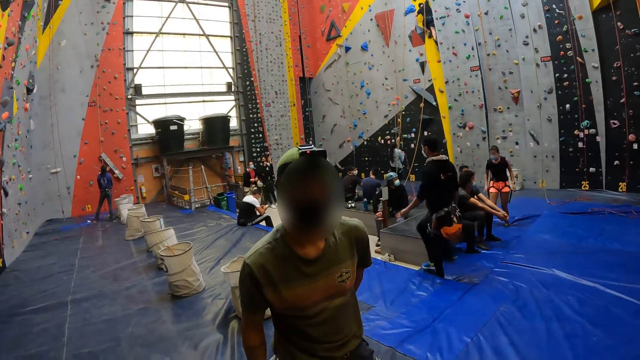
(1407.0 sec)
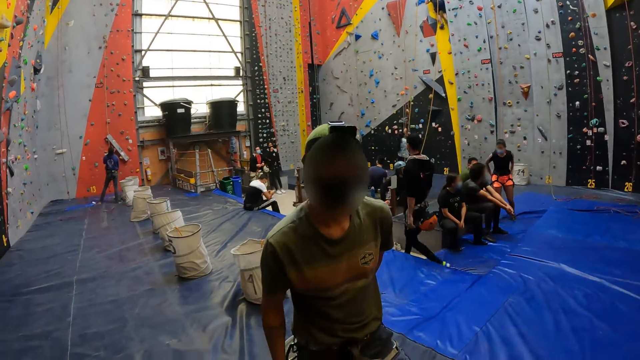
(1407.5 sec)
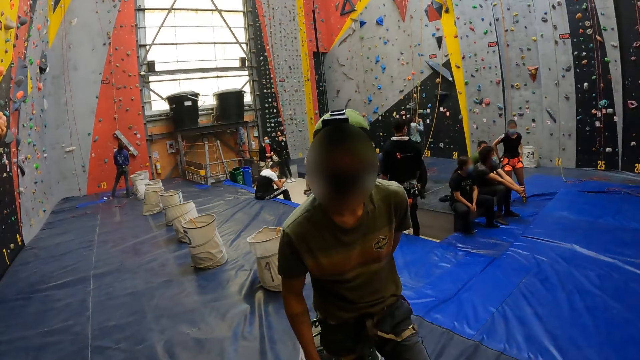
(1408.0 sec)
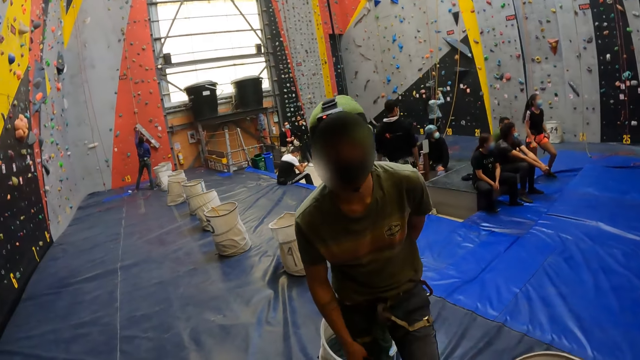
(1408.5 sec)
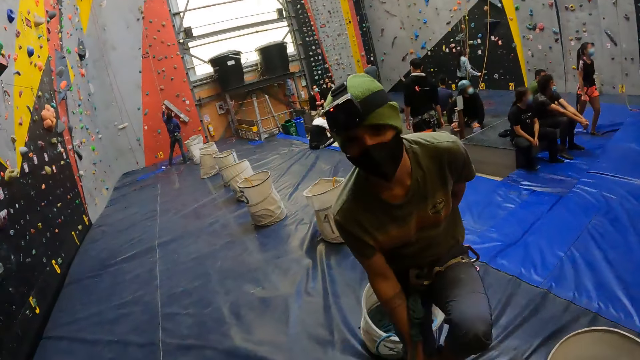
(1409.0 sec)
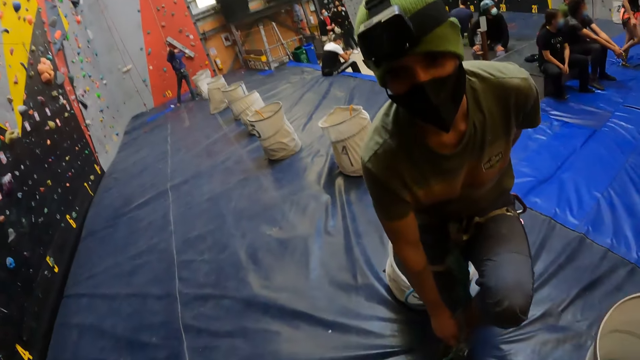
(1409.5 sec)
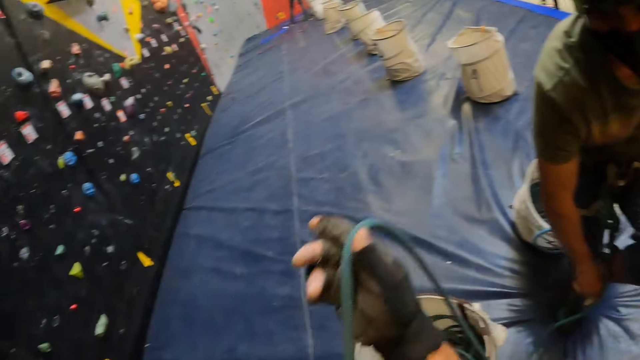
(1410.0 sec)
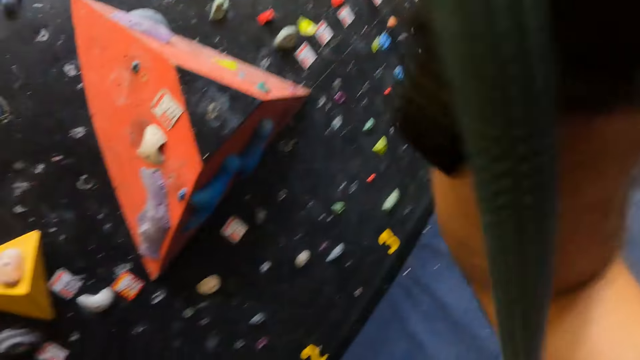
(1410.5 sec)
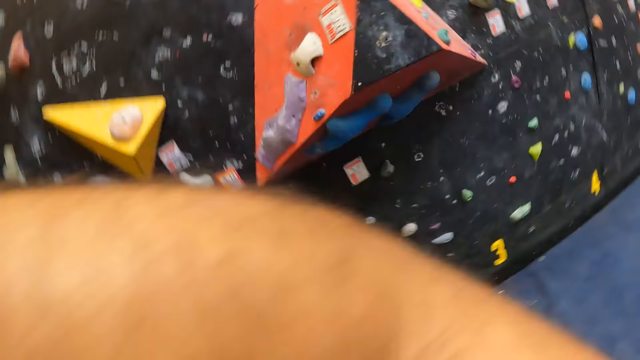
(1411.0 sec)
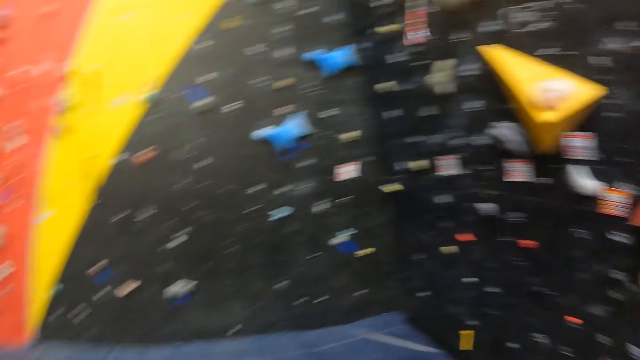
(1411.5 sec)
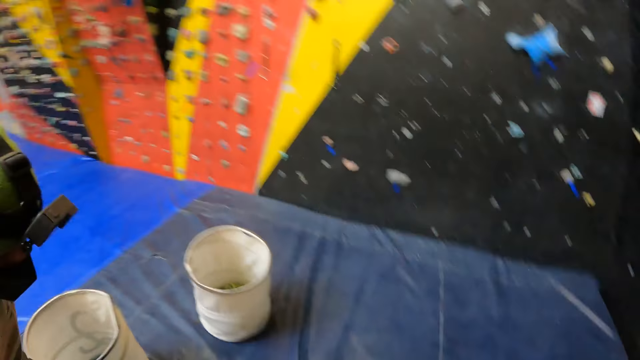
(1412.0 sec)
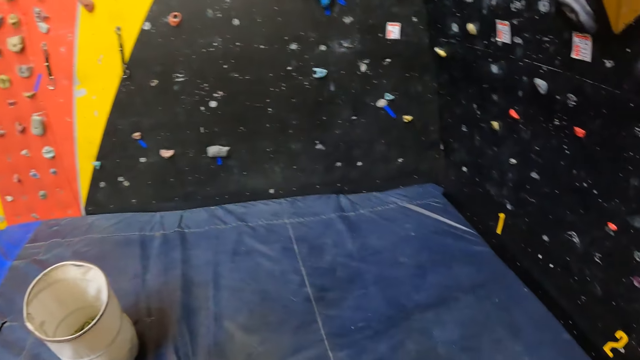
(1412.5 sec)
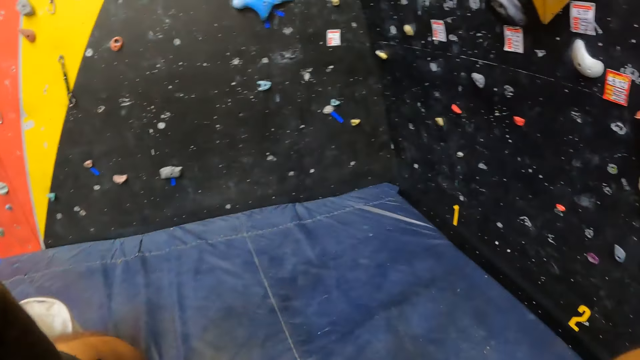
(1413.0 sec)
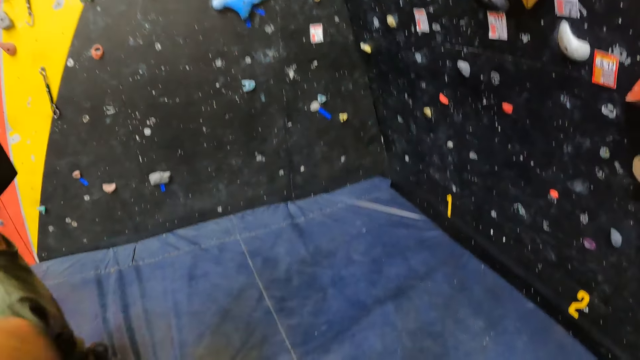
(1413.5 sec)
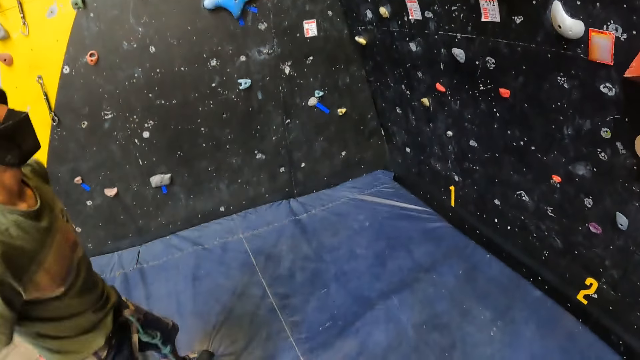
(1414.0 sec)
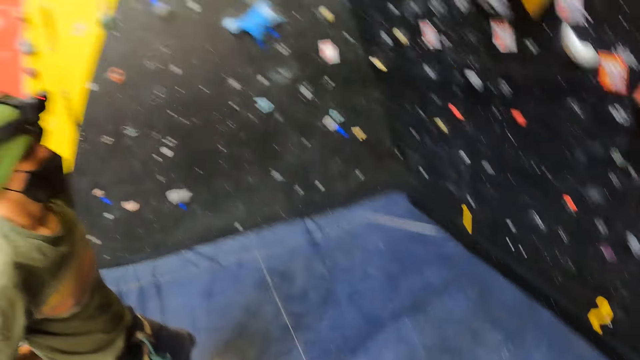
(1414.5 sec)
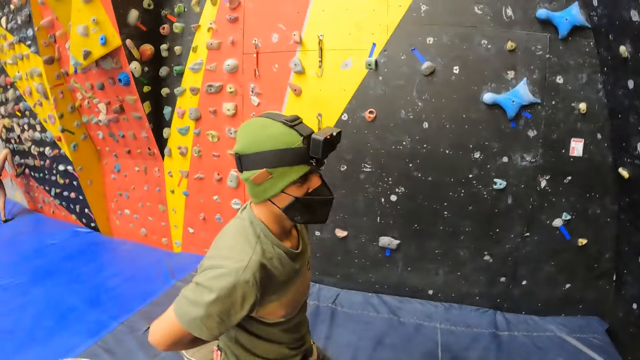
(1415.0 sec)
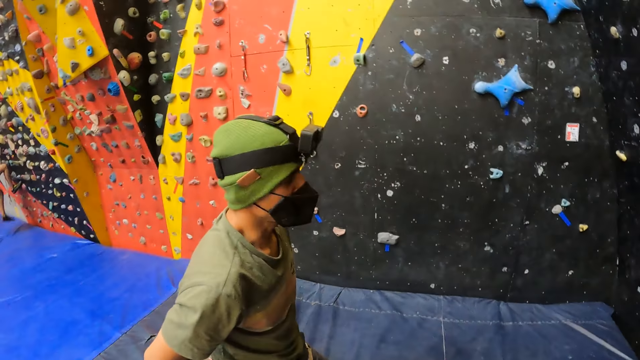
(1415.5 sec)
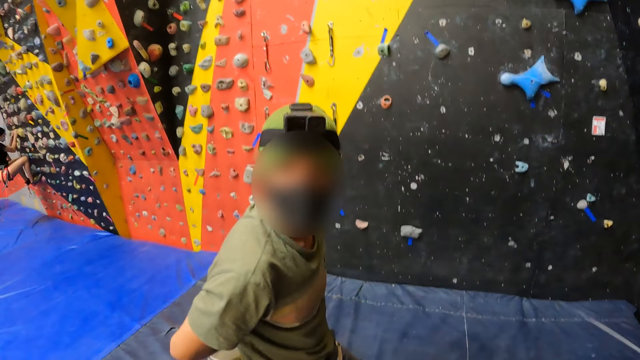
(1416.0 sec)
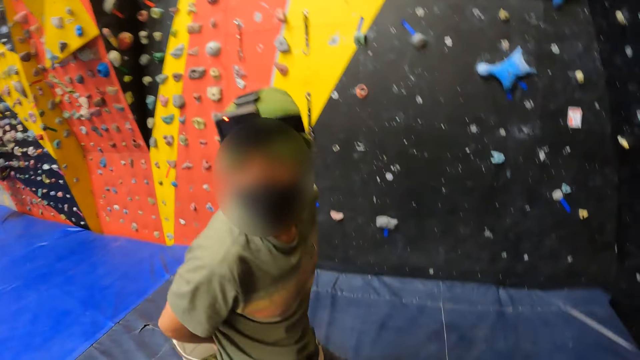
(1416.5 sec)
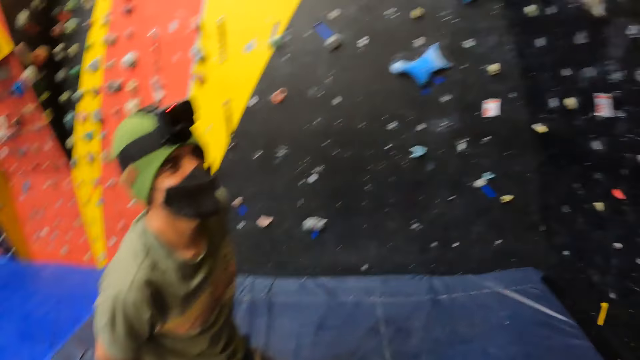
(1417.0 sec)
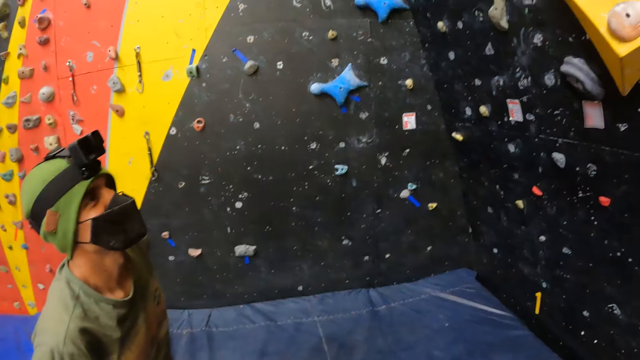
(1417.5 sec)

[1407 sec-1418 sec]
A man touches a shoe. The camera wearer lifts a rope. They pull the thread. They look at the floor cushion. The man moves beside the camera wearer. The camera wearer looks at the man. The man looks at the camera wearer.

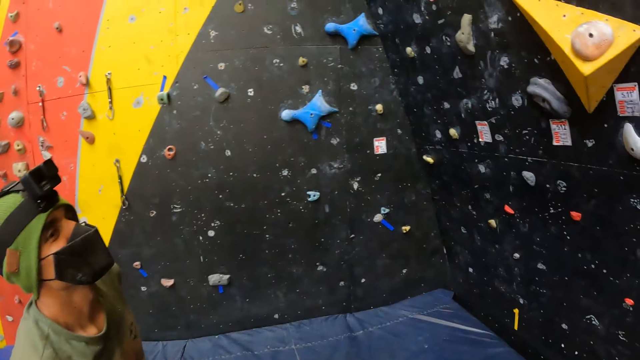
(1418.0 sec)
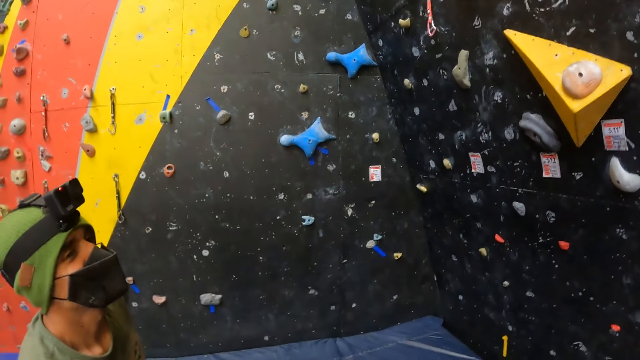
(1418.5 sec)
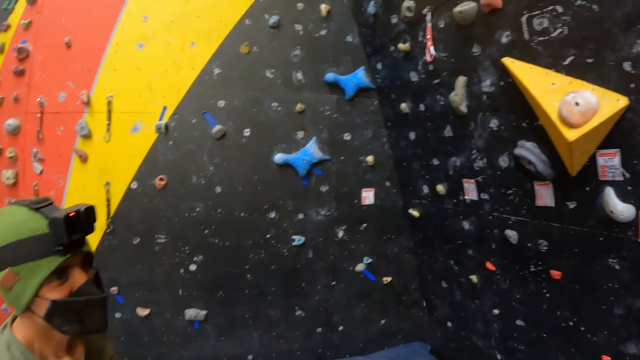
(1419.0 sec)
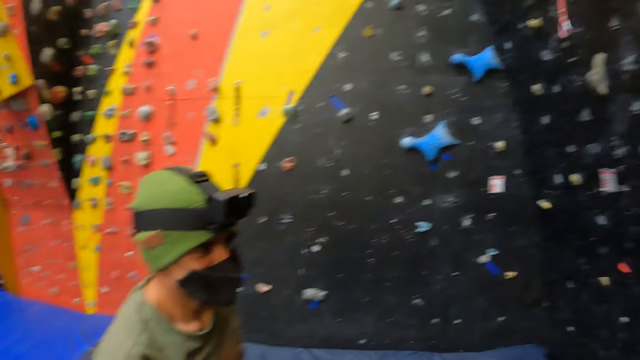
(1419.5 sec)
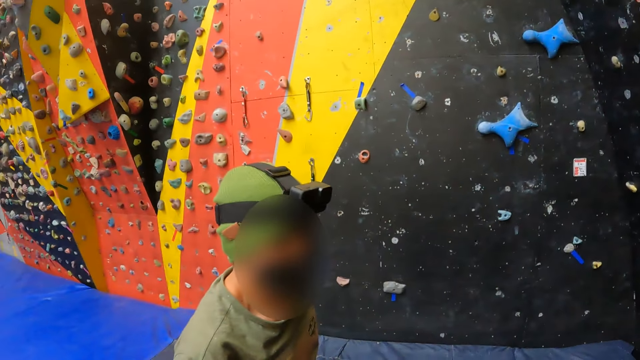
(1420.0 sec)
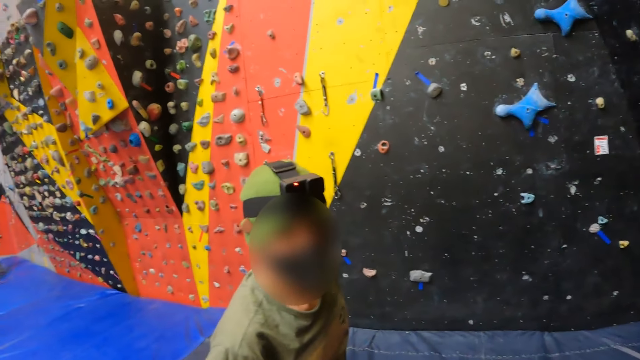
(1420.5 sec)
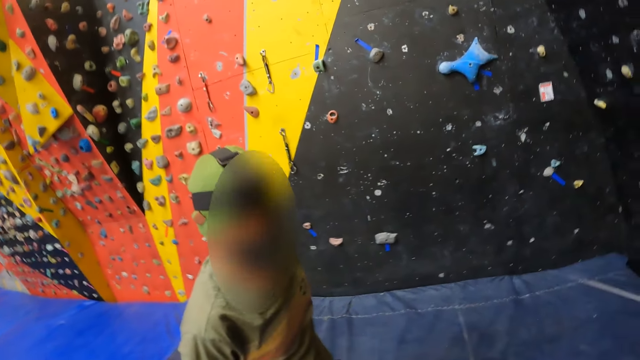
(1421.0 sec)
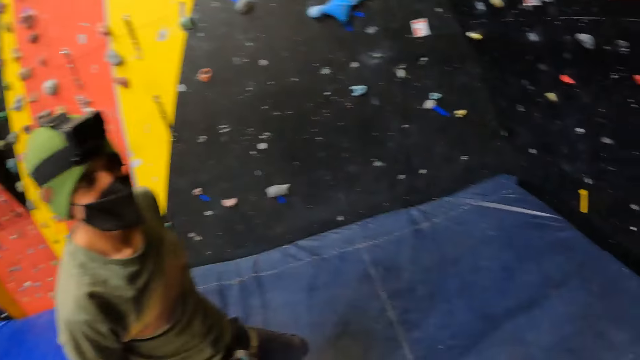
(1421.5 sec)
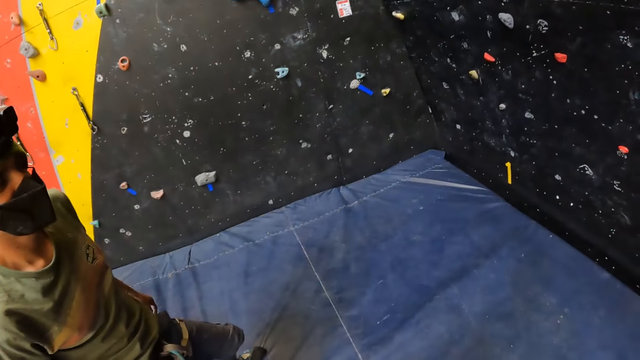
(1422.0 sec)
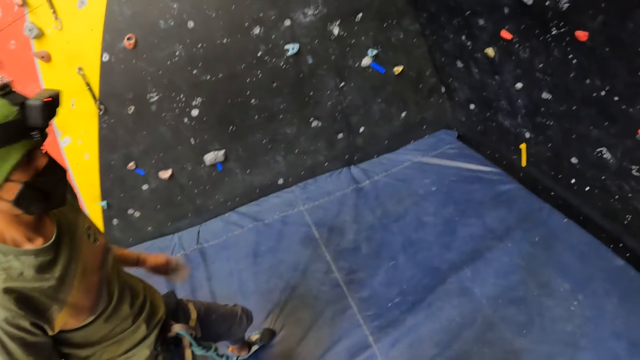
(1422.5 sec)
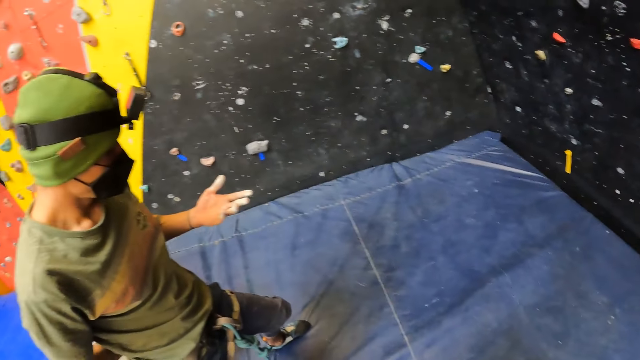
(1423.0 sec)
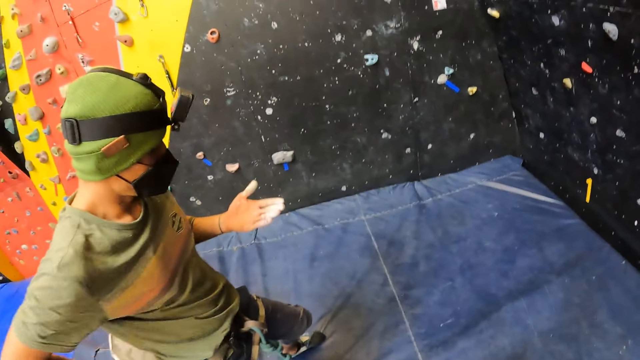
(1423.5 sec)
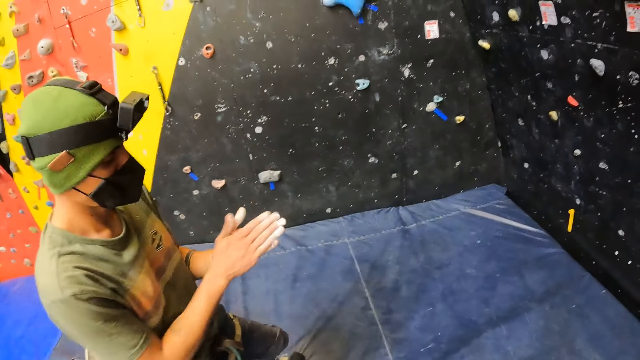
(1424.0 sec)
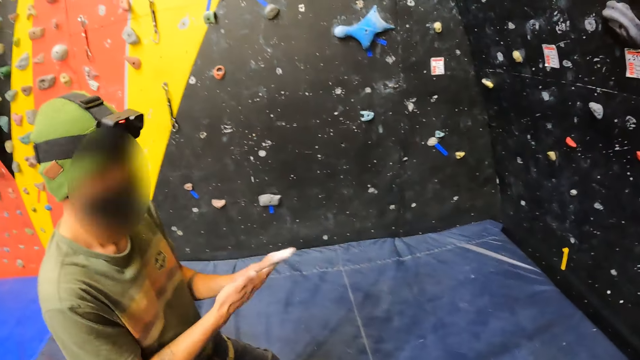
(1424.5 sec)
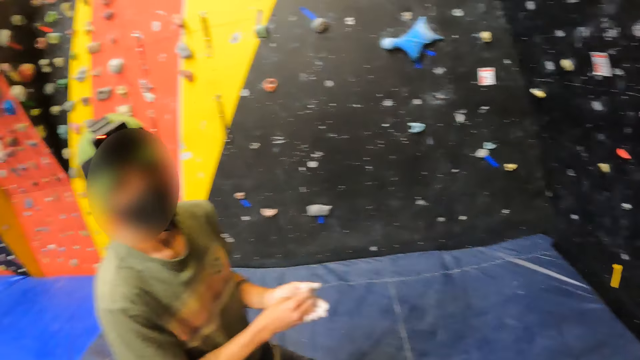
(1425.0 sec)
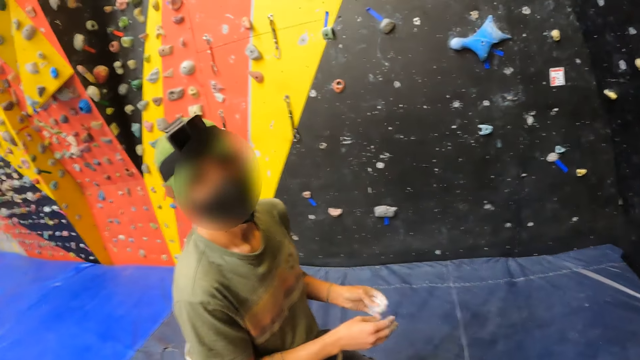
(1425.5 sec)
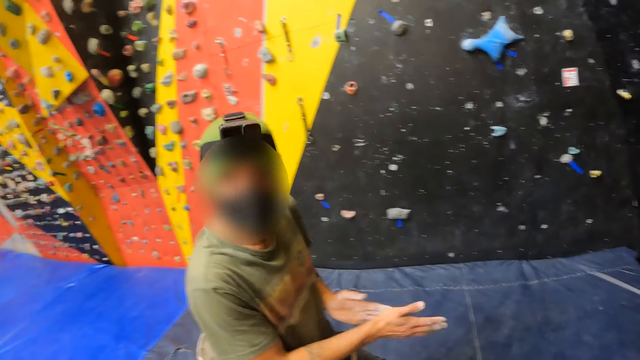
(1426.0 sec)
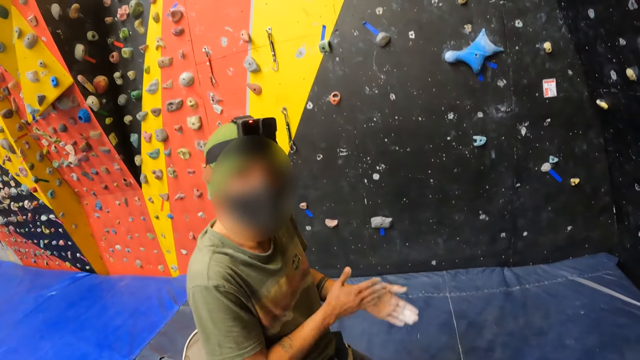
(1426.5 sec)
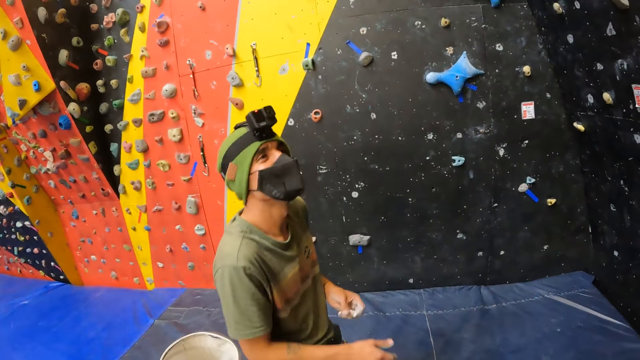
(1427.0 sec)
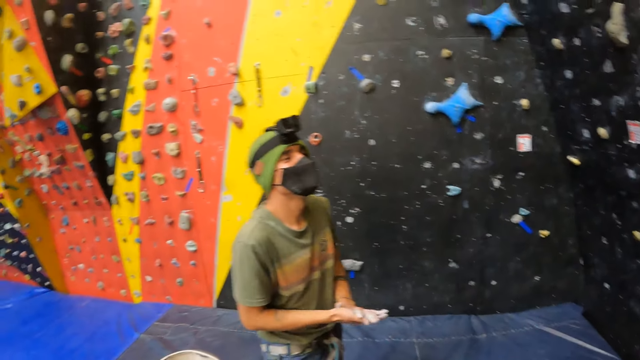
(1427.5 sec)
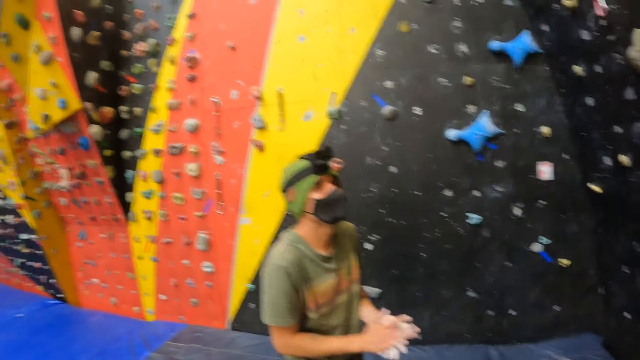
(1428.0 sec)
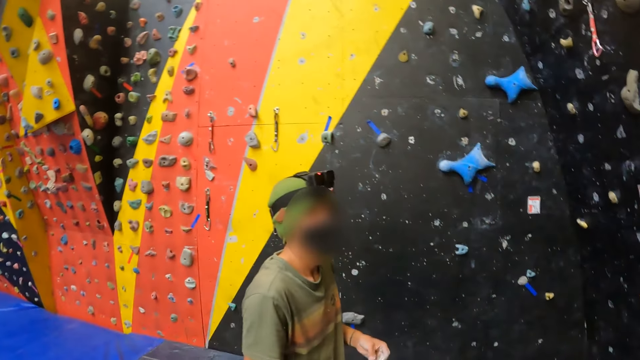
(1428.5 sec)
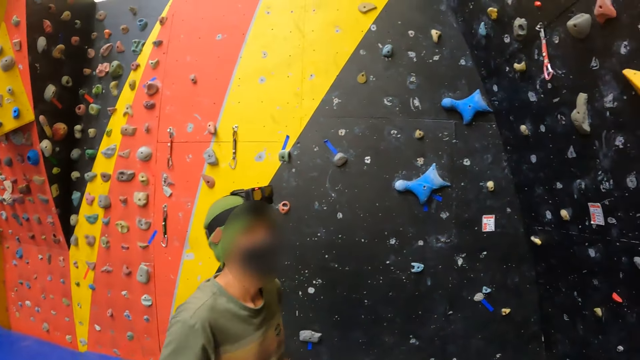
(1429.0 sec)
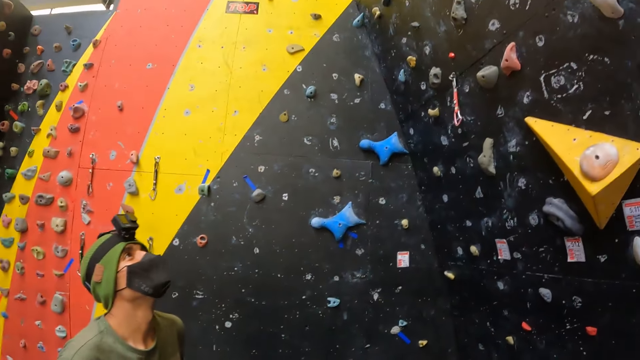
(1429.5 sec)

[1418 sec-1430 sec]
The camera wearer looks at the climbing wall. They look at a man. The man looks at his hands, rubs dust on the hands and converses to the camera wearer.
